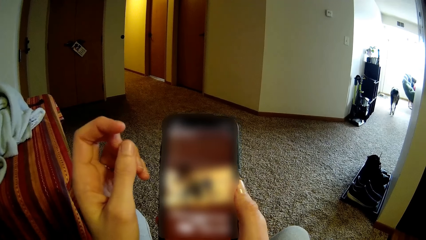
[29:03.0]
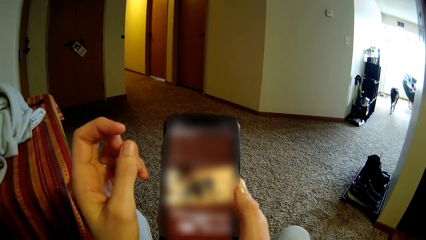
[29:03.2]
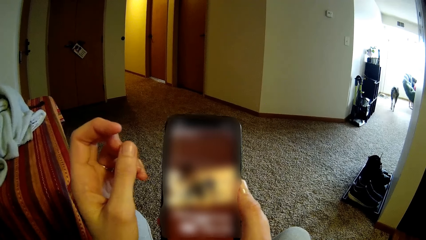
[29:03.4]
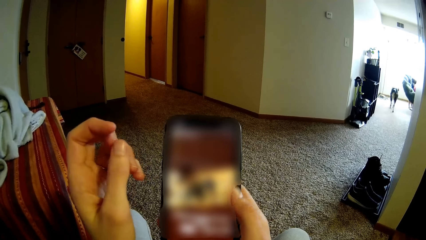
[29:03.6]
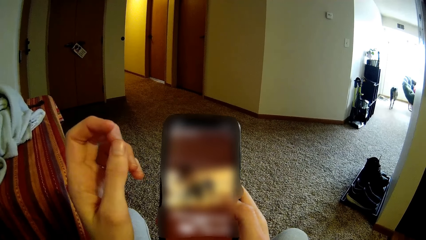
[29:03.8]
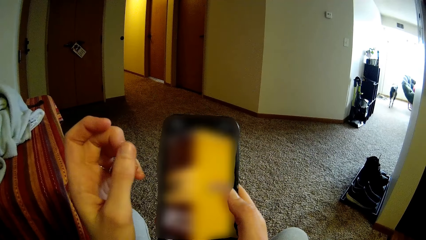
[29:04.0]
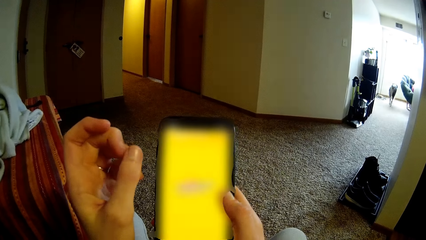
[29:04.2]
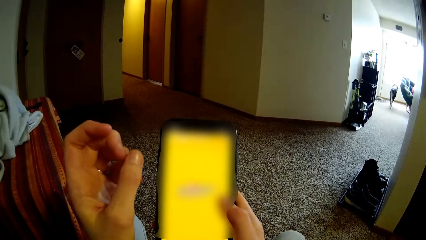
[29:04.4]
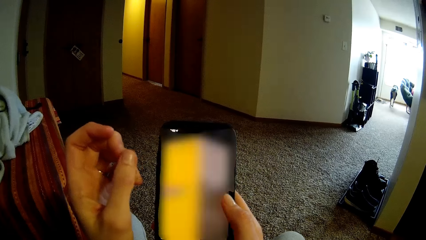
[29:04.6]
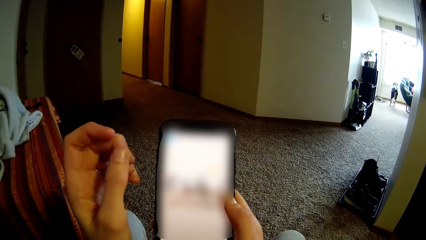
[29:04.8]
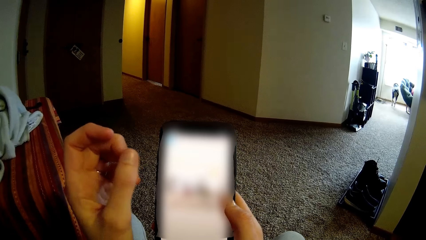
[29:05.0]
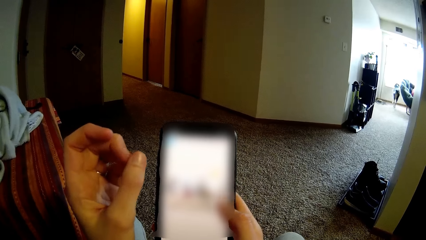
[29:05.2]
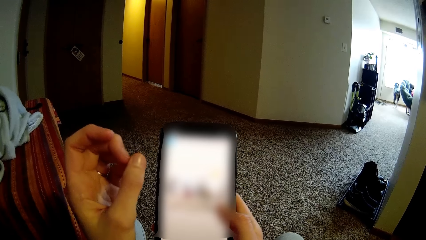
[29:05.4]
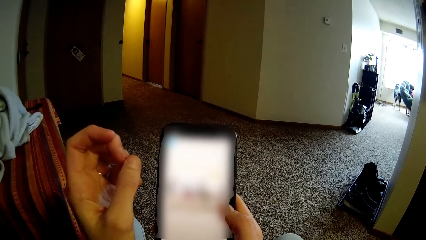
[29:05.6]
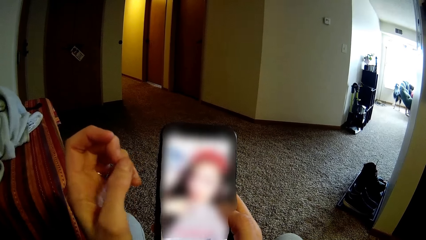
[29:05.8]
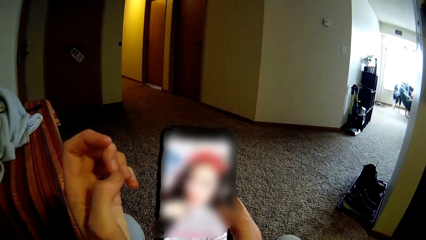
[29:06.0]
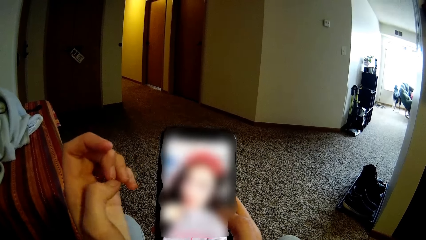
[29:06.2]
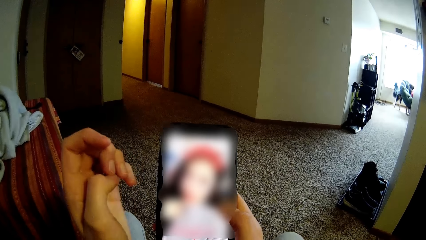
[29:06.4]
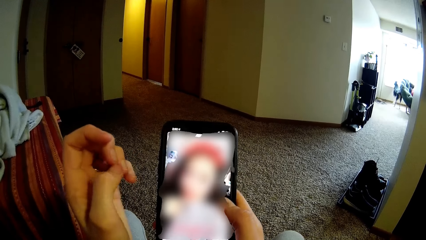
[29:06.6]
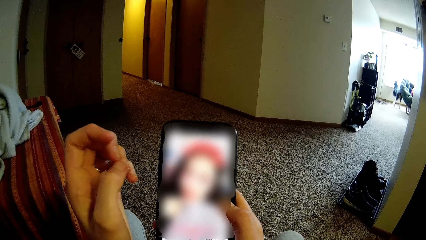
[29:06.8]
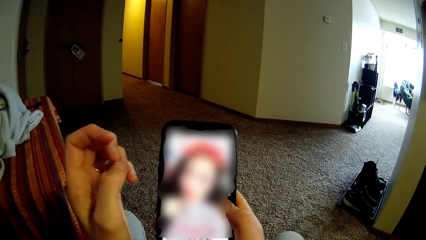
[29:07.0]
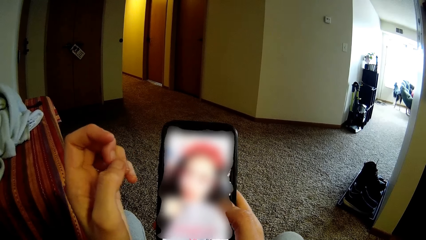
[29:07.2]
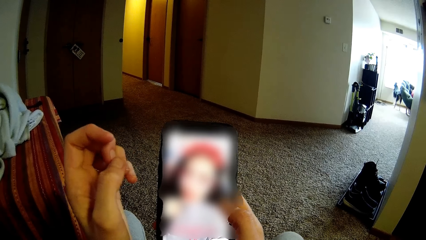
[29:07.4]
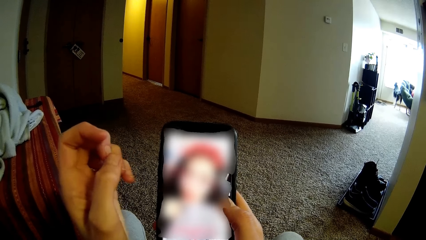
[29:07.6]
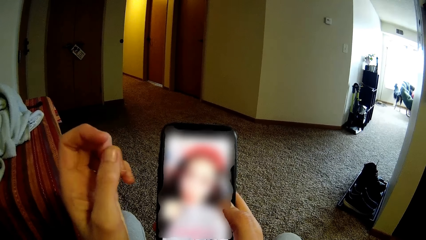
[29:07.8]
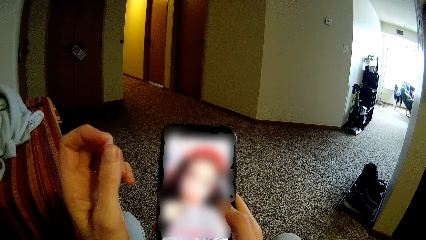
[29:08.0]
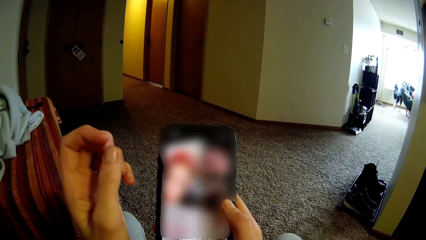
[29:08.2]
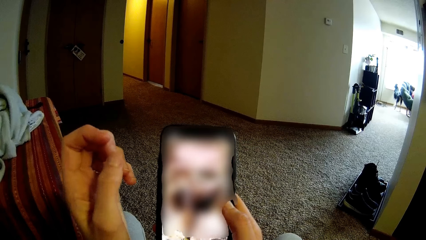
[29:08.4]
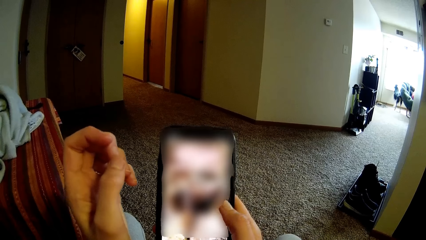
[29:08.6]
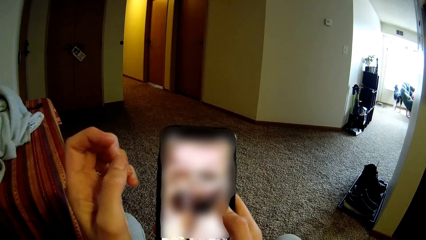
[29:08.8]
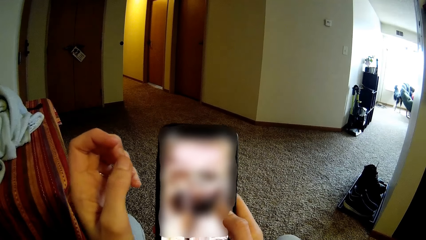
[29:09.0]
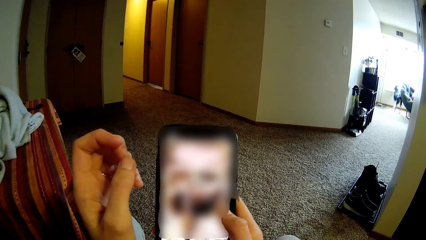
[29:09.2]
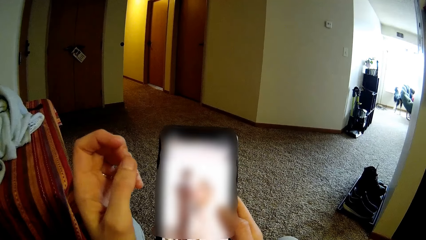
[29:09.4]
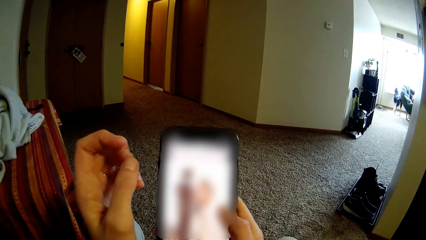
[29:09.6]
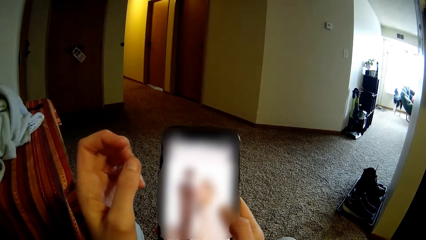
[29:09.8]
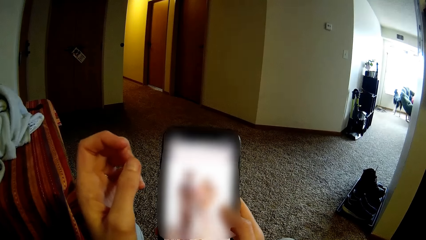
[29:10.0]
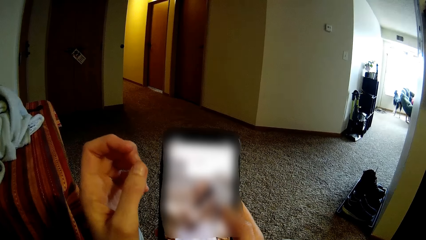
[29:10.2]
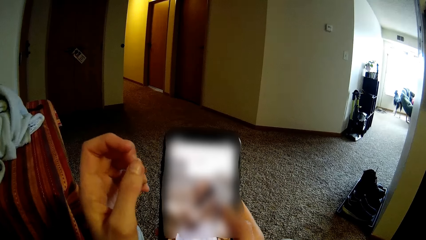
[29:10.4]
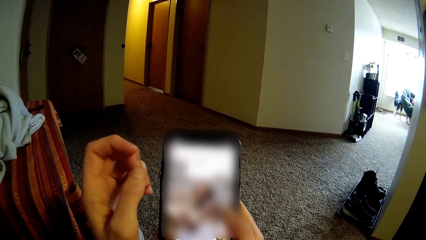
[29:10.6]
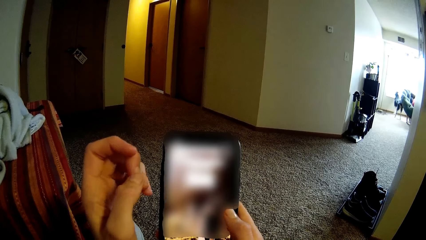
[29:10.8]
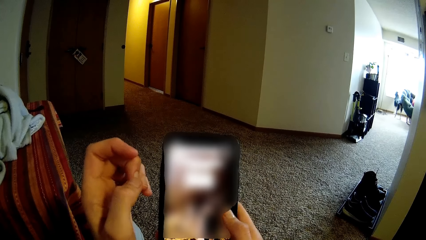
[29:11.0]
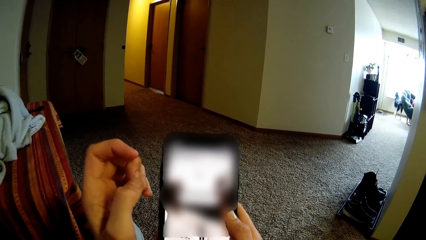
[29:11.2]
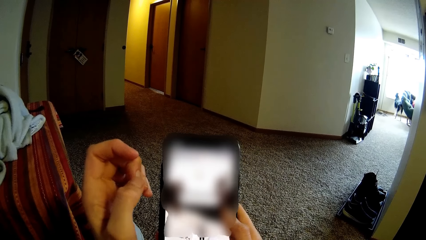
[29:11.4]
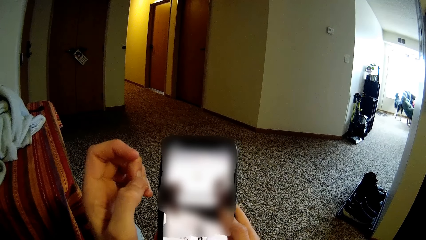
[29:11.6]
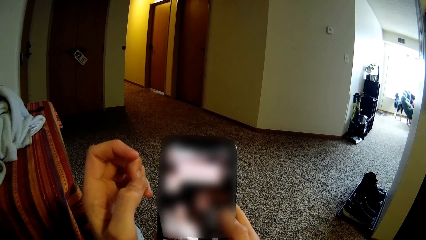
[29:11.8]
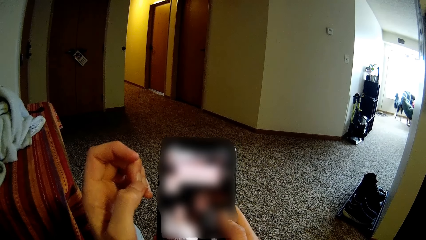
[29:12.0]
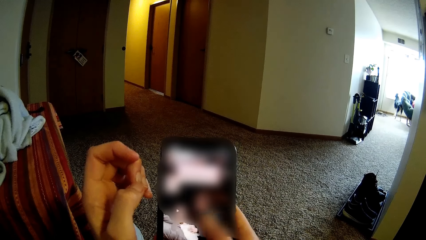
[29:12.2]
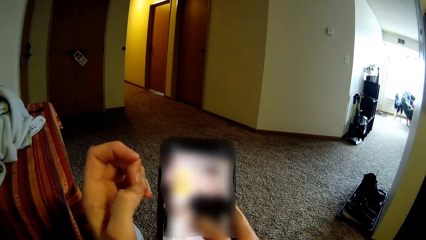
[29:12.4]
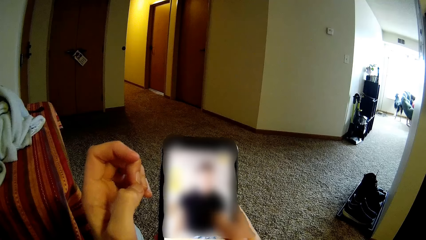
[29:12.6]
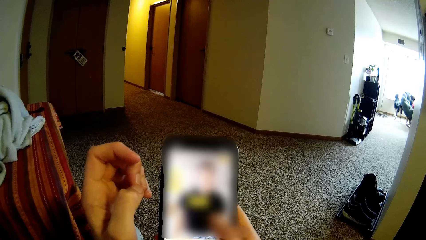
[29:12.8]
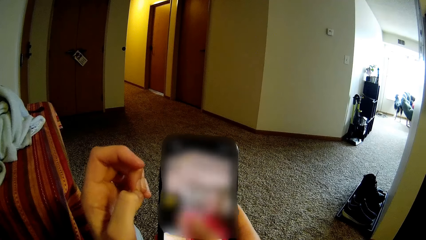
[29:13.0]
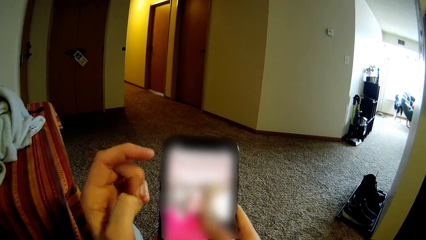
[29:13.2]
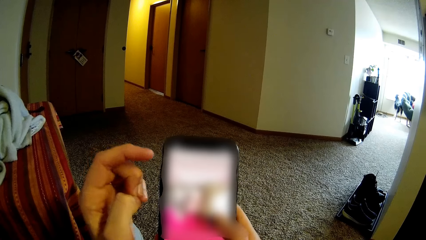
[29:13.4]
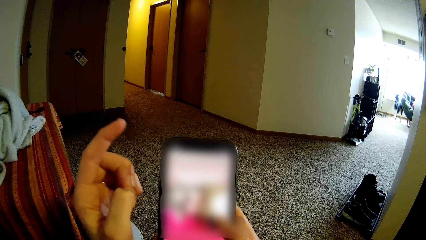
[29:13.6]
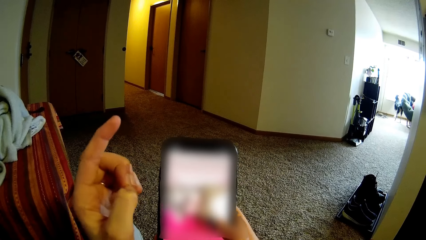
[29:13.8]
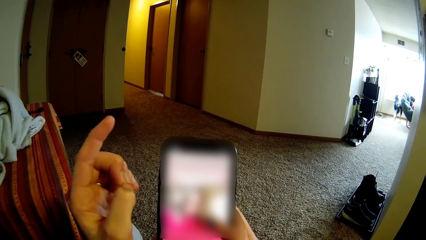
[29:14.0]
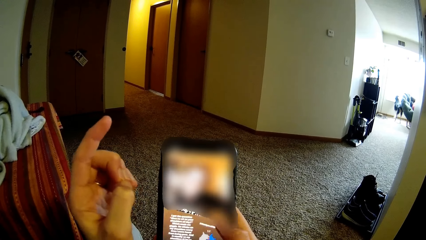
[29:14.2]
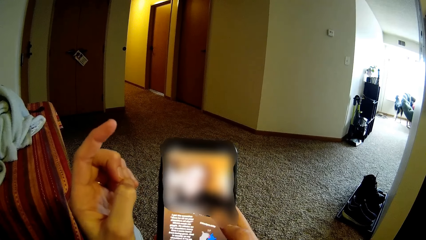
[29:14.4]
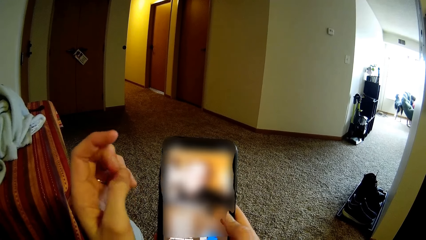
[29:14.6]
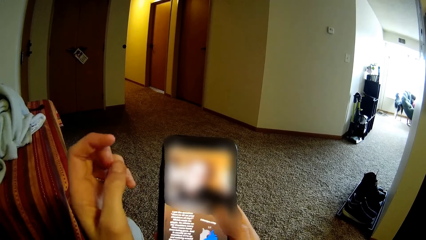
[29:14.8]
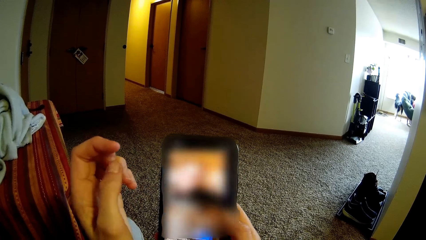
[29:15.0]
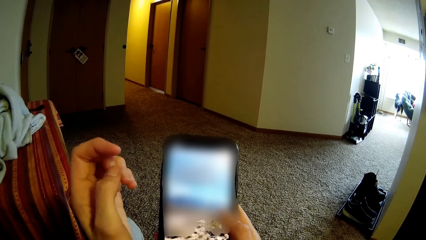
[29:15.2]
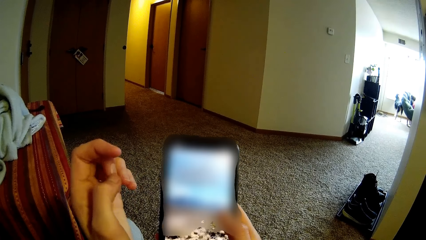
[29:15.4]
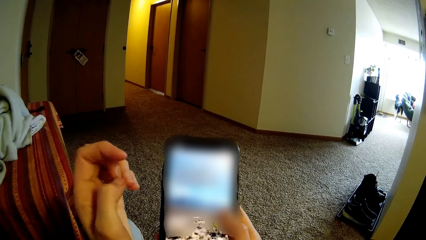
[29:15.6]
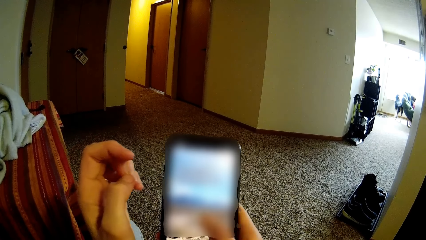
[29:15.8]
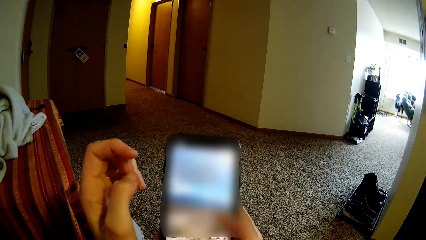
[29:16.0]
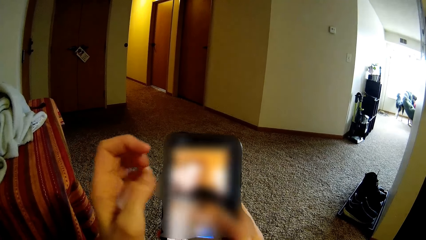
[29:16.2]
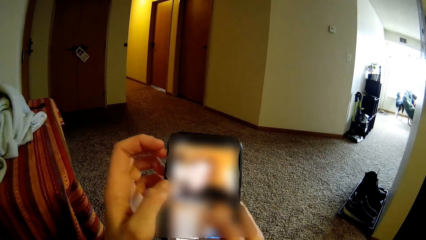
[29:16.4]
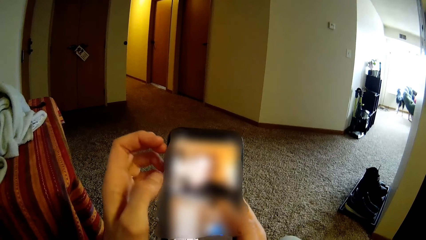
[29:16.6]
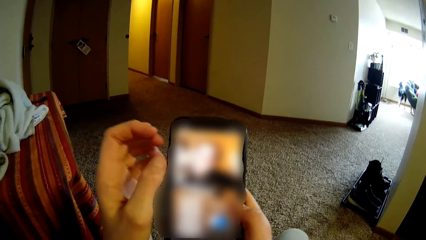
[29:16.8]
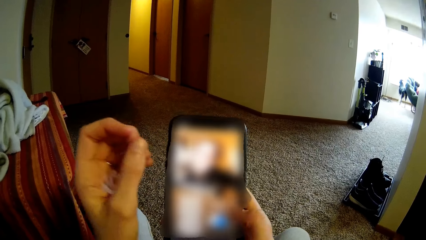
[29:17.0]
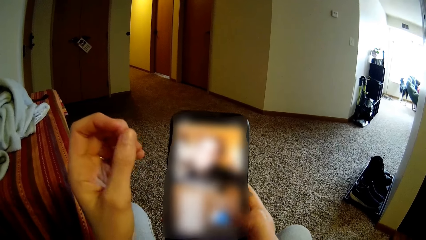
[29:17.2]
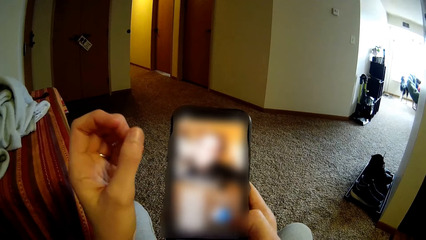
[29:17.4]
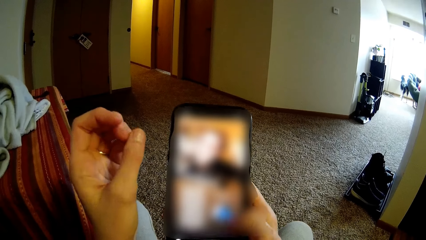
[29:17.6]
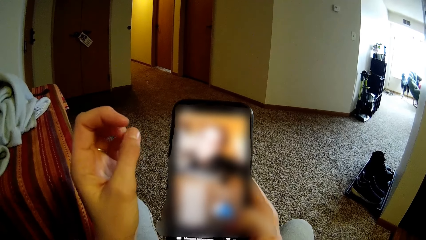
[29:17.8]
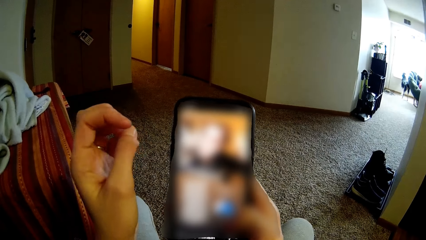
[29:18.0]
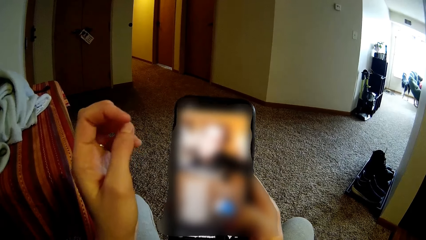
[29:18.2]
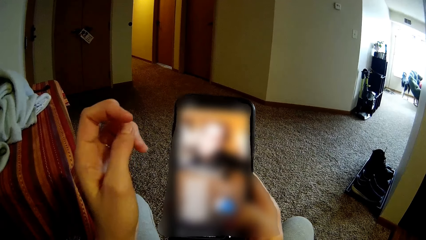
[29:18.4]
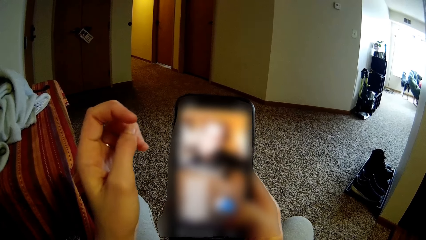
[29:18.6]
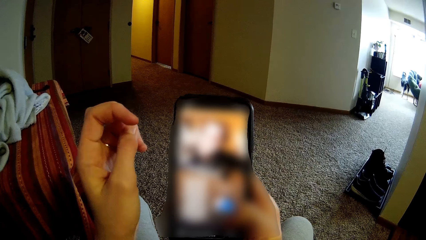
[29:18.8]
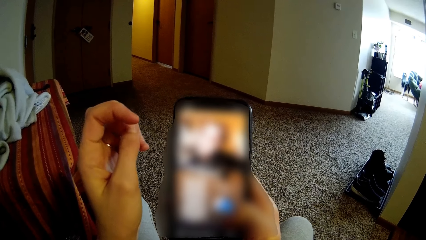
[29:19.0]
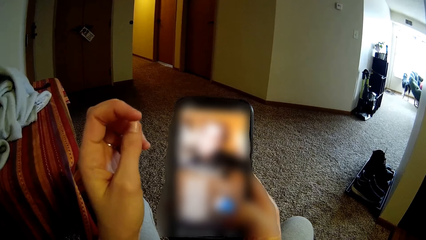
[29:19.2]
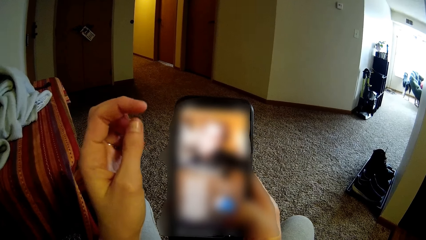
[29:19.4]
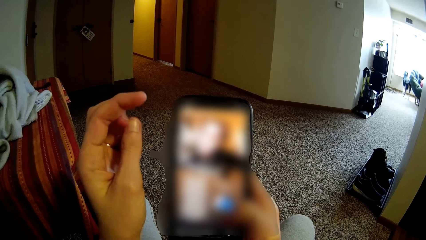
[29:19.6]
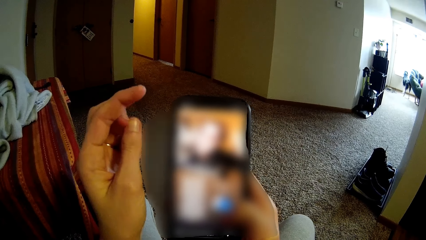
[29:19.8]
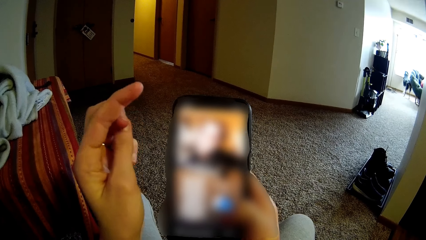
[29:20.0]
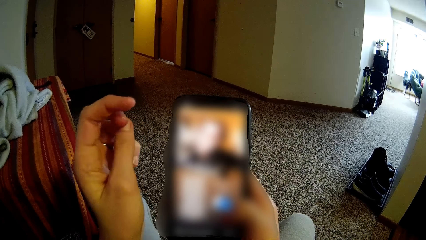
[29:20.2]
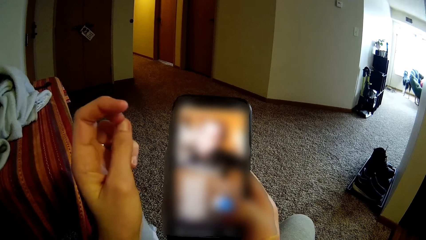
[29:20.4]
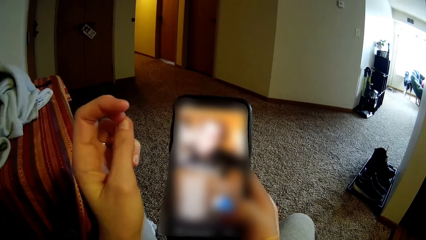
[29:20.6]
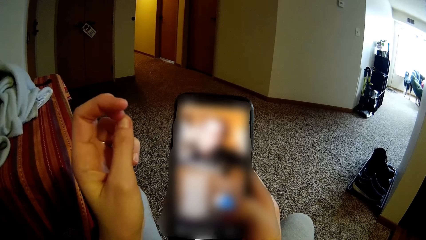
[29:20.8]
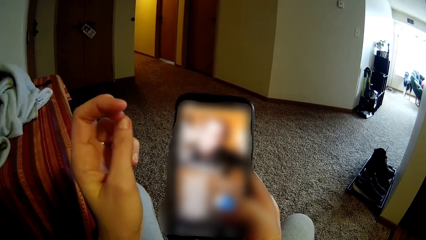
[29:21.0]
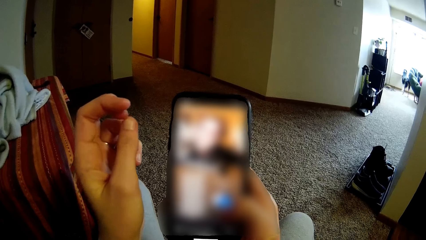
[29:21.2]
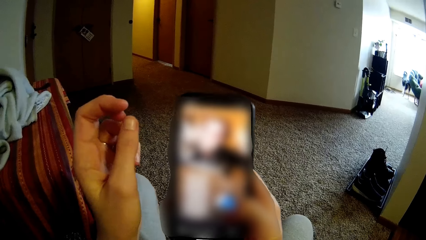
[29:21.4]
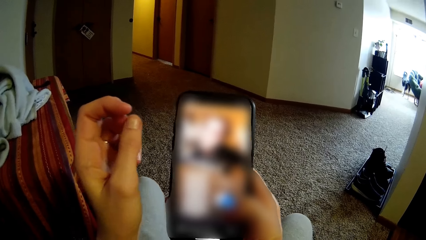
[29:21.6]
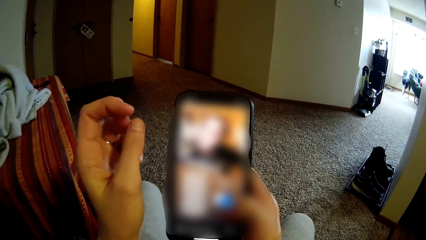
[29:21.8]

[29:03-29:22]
The camera wearer uses the phone. He uses the phone repeatedly. He touches his fingernails.
